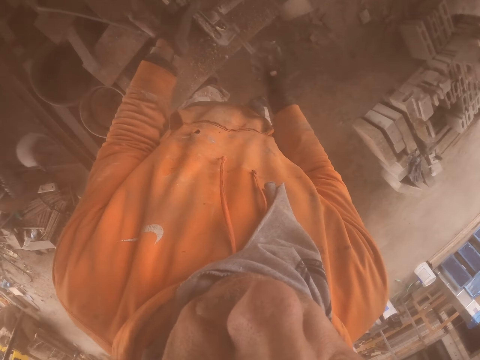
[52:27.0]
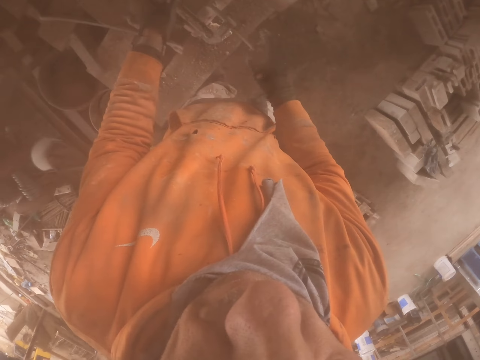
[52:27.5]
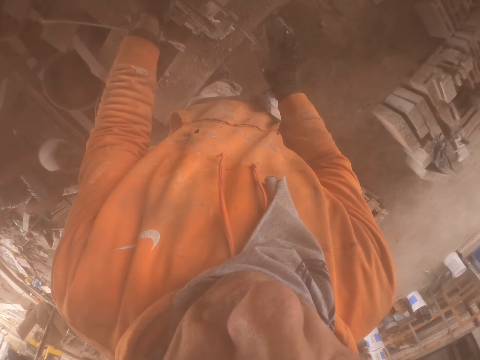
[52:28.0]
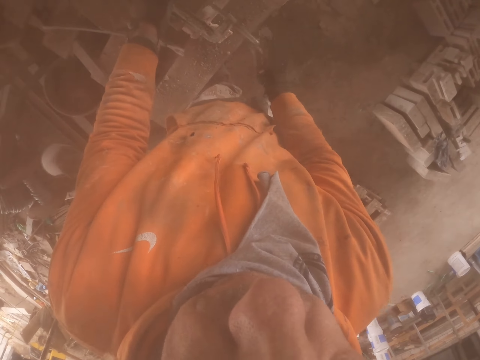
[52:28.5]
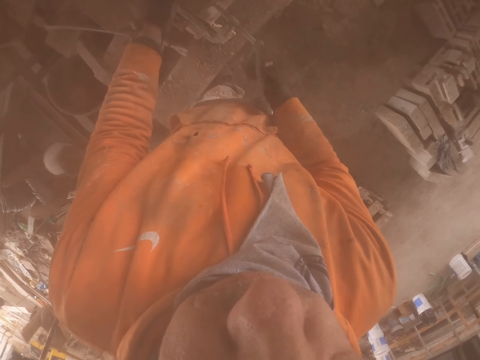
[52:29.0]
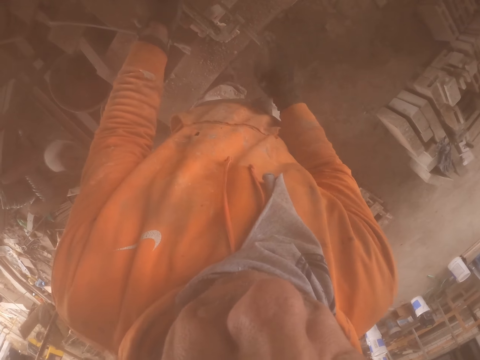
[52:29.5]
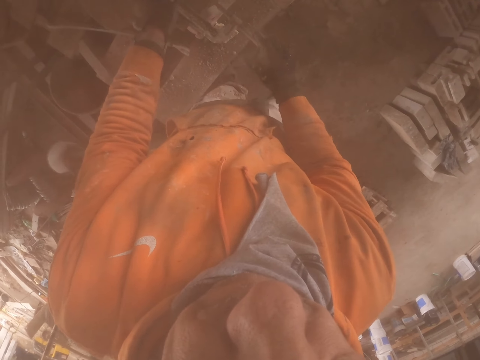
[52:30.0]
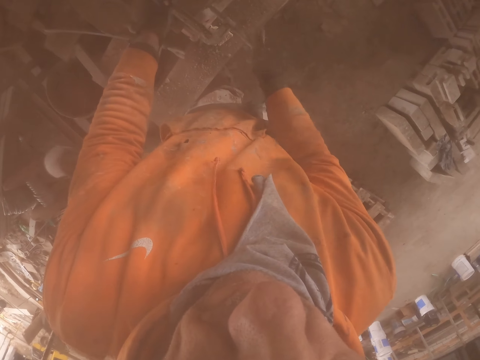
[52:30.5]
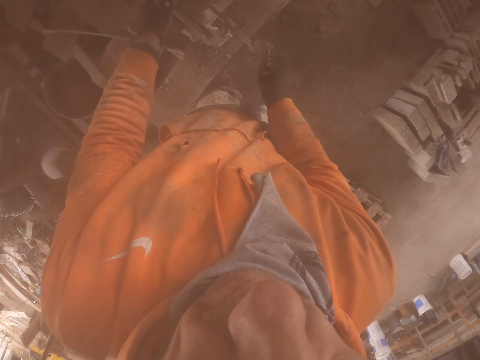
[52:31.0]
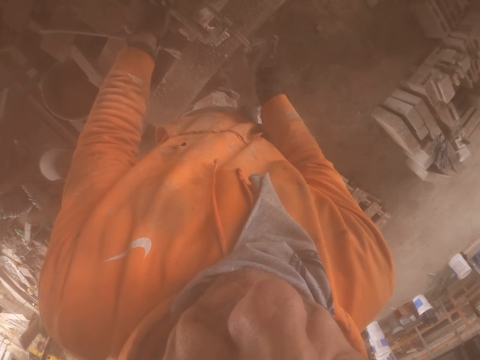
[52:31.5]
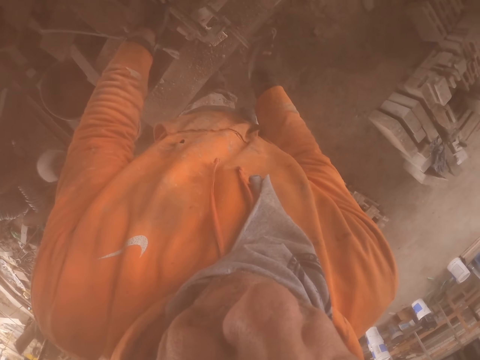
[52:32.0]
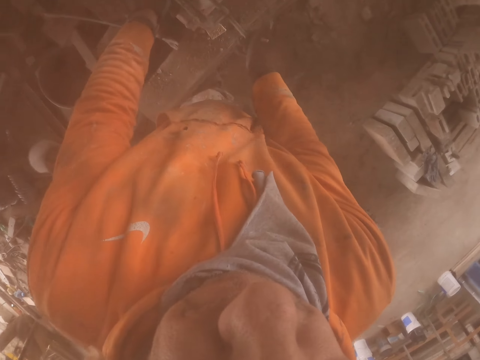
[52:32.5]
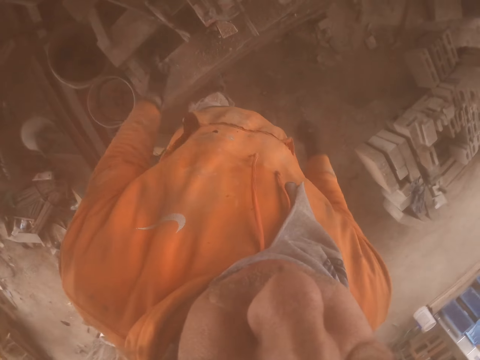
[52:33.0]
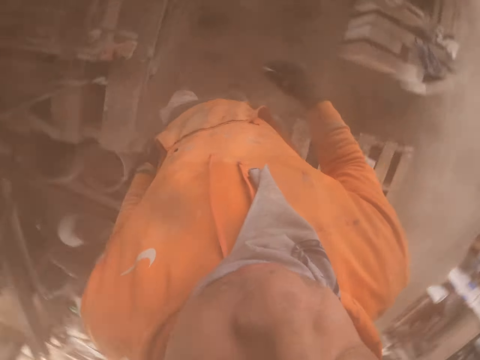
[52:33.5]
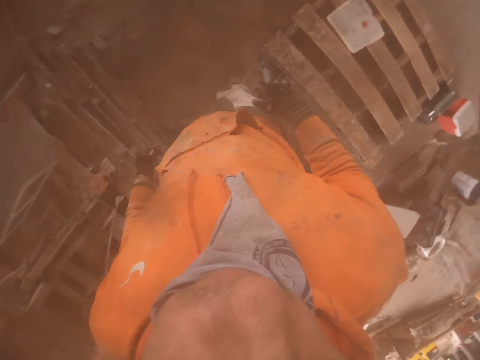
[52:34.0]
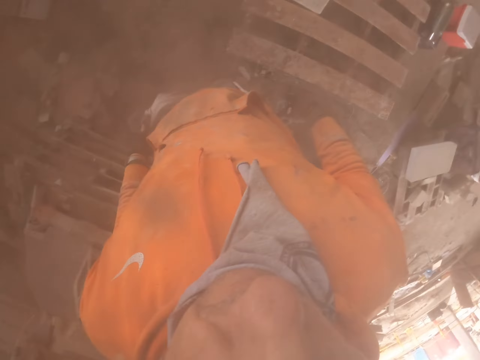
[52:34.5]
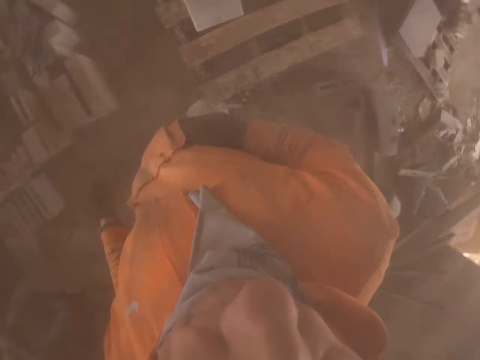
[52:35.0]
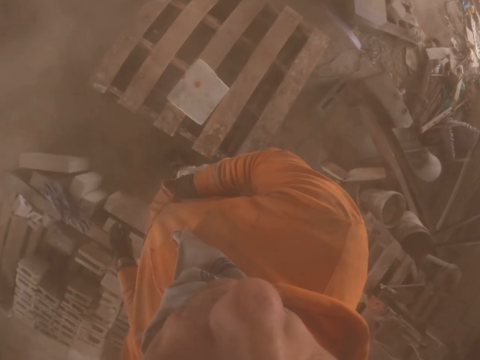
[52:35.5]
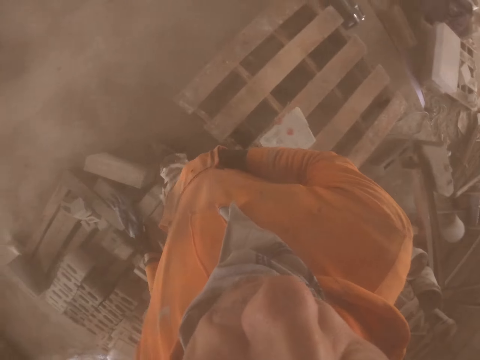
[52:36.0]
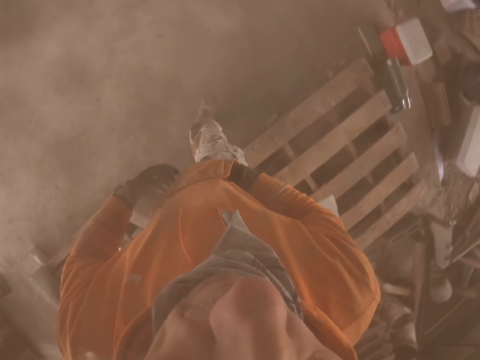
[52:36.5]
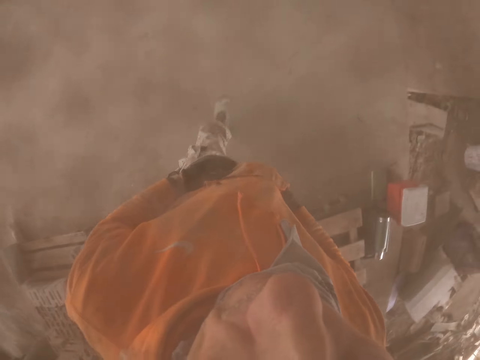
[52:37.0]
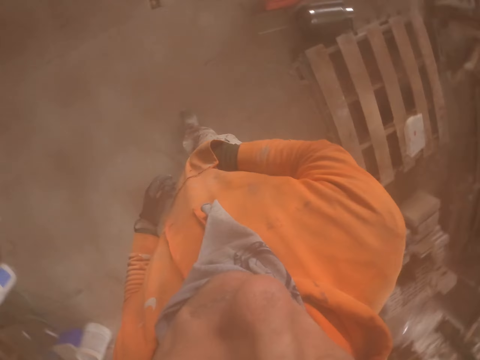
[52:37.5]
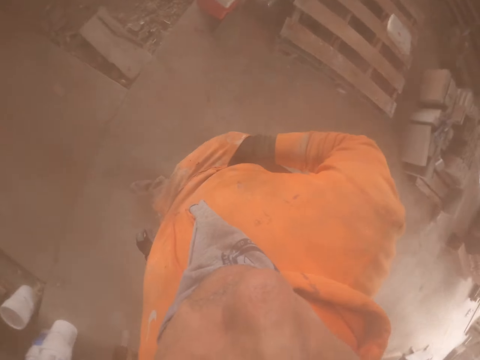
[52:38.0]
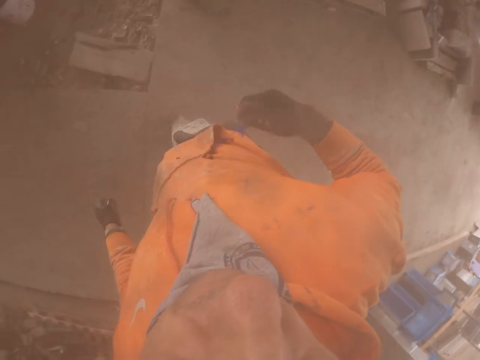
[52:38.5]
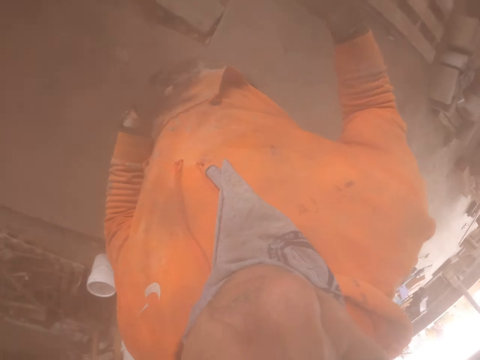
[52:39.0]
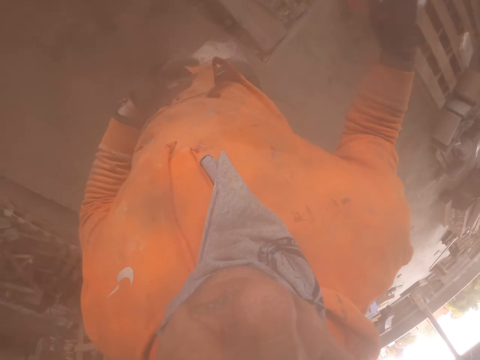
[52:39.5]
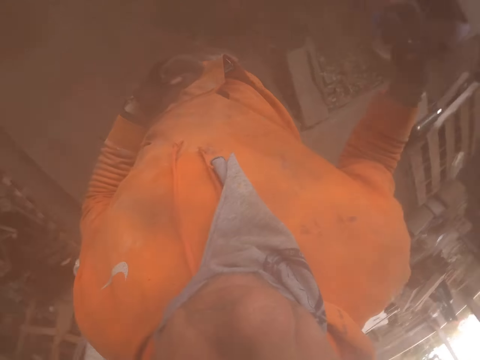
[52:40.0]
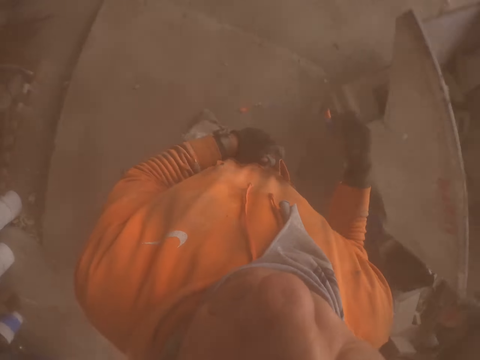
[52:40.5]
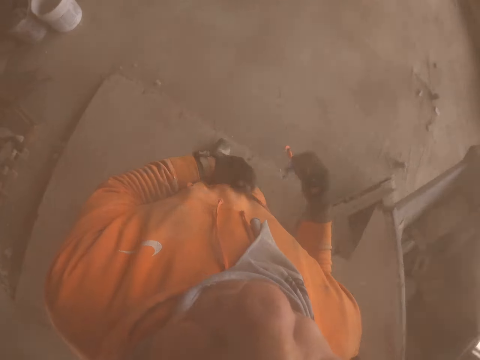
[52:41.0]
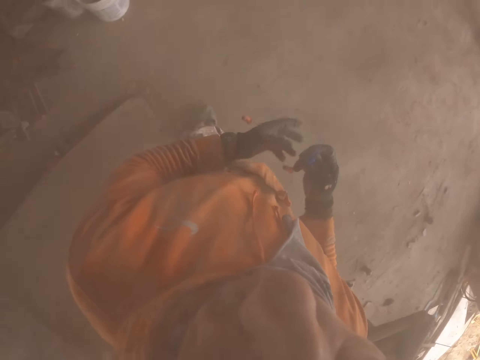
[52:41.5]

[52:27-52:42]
The camera wearer puts his hand in the pocket. He walks around. He removes something from his pocket.

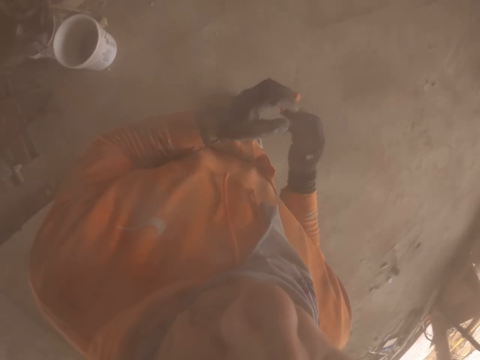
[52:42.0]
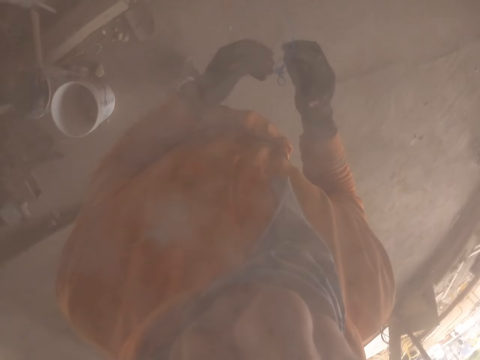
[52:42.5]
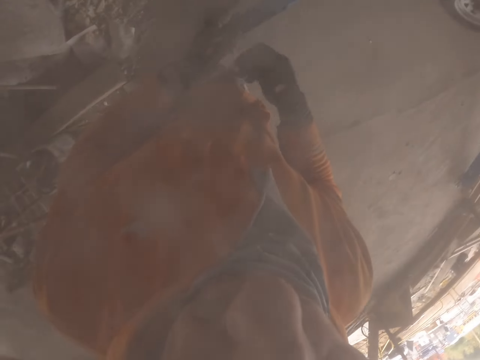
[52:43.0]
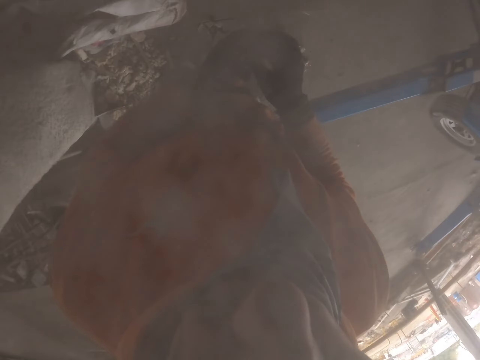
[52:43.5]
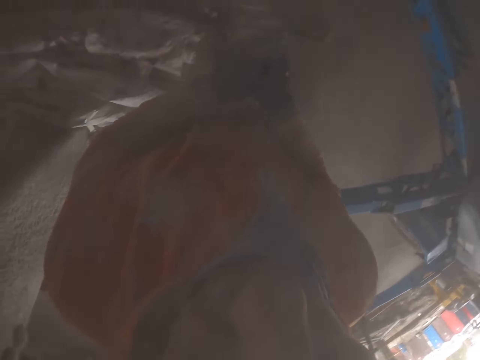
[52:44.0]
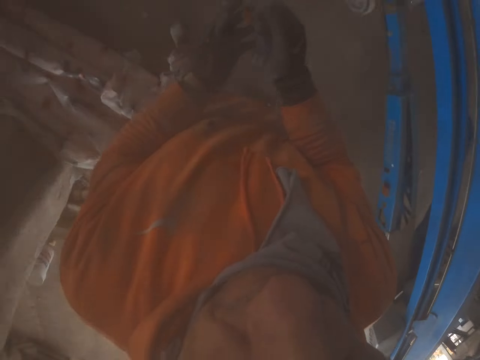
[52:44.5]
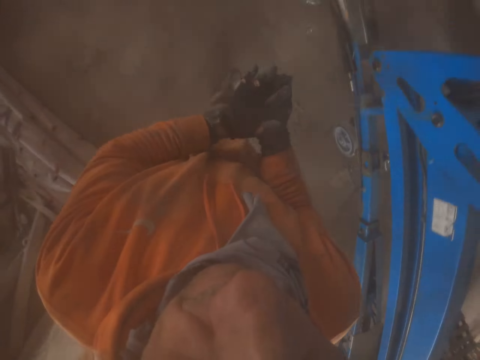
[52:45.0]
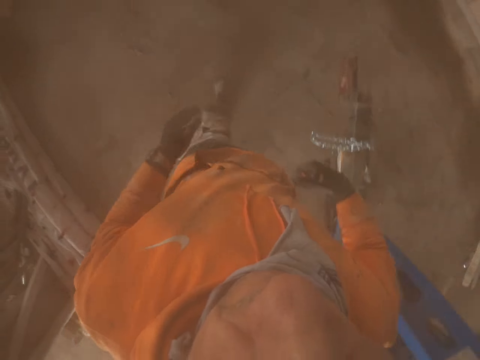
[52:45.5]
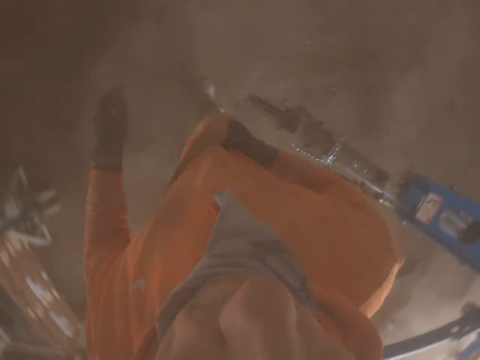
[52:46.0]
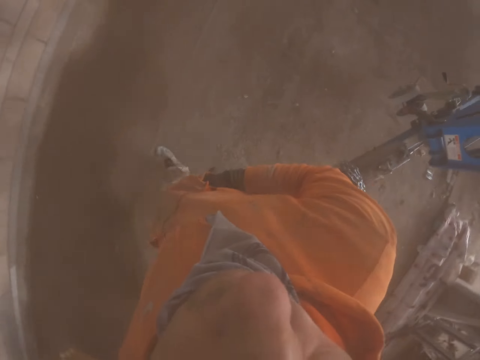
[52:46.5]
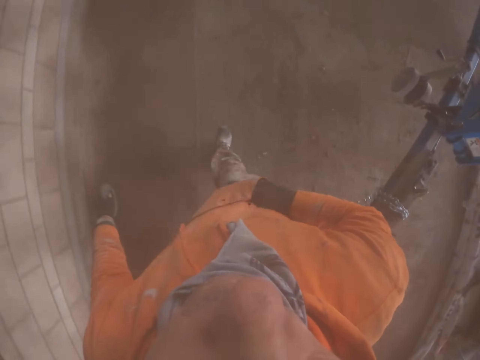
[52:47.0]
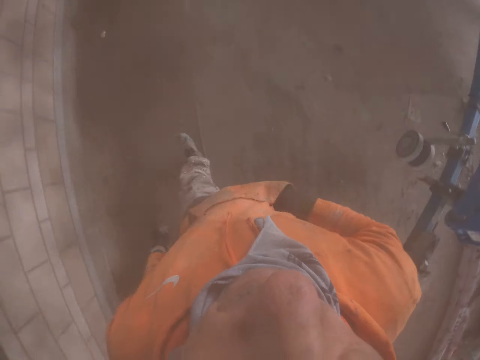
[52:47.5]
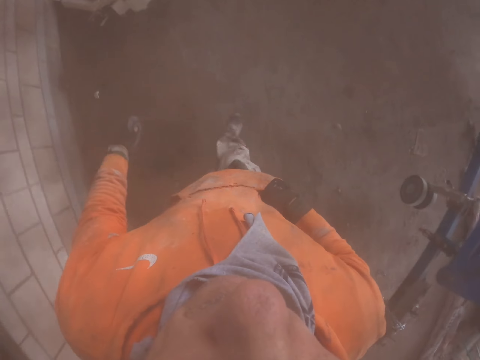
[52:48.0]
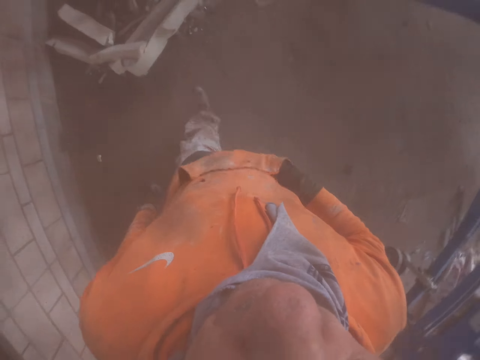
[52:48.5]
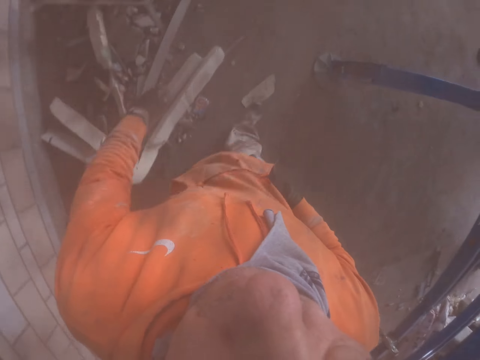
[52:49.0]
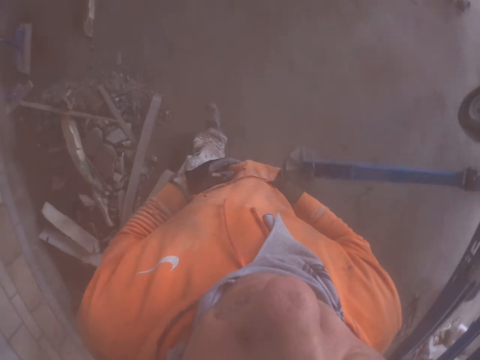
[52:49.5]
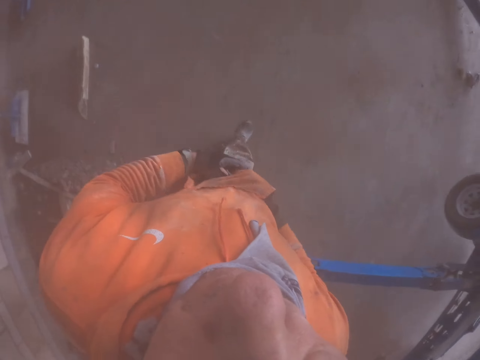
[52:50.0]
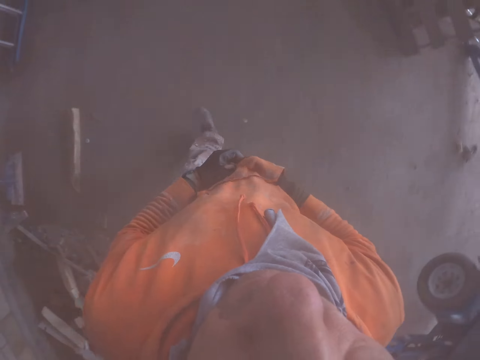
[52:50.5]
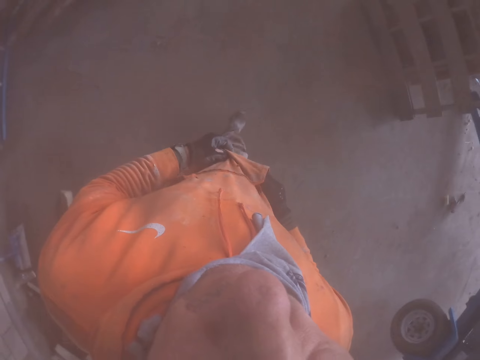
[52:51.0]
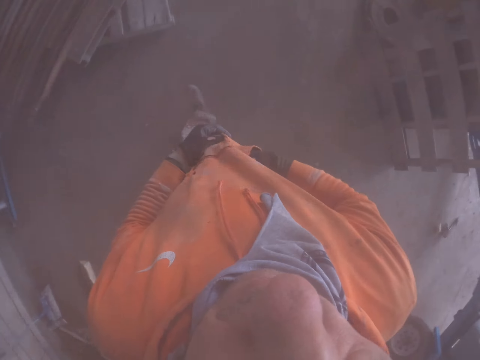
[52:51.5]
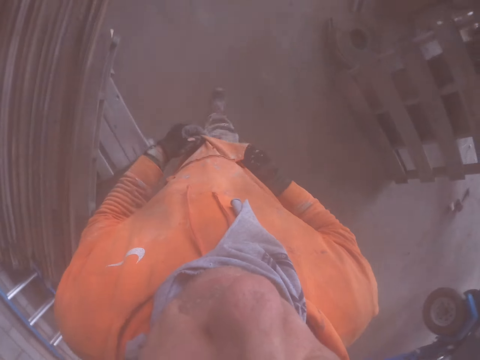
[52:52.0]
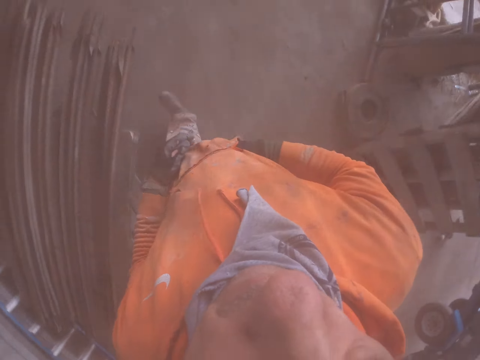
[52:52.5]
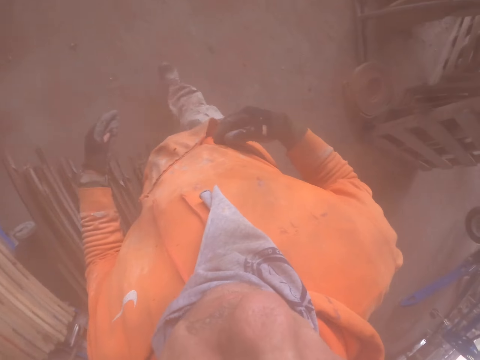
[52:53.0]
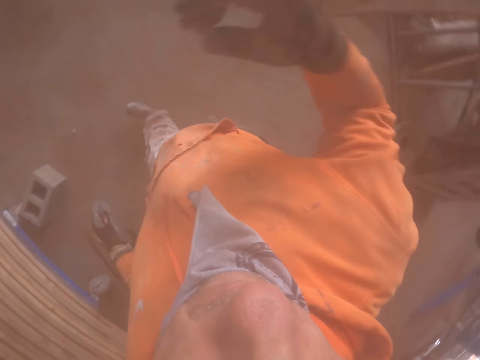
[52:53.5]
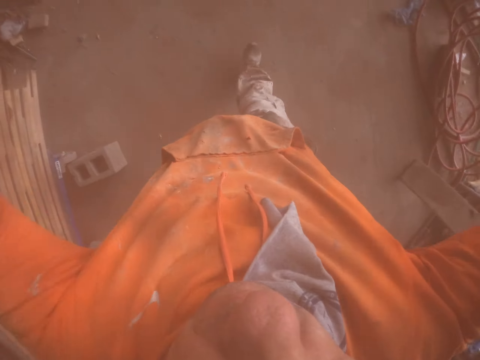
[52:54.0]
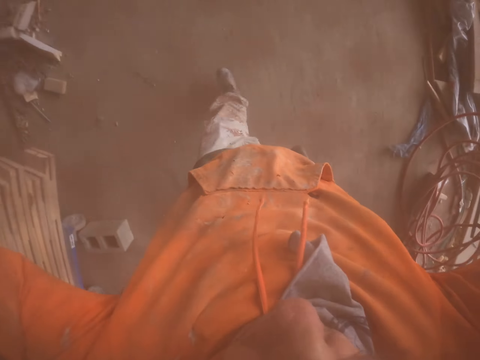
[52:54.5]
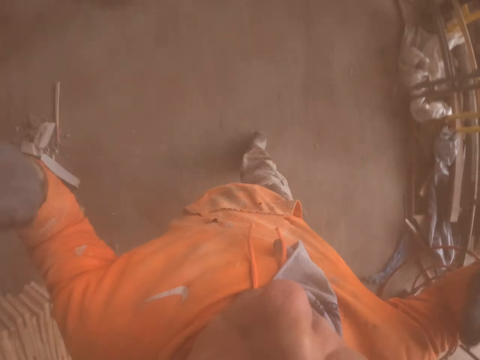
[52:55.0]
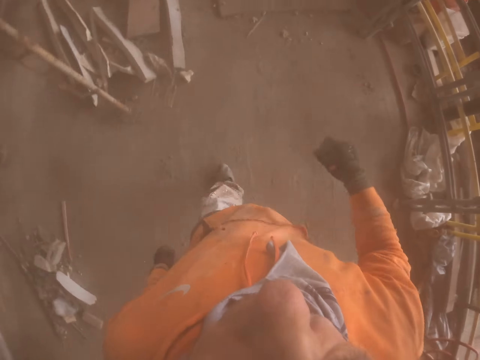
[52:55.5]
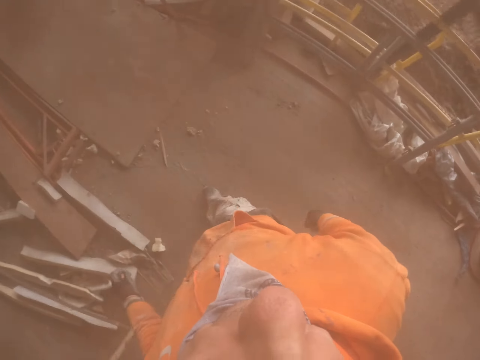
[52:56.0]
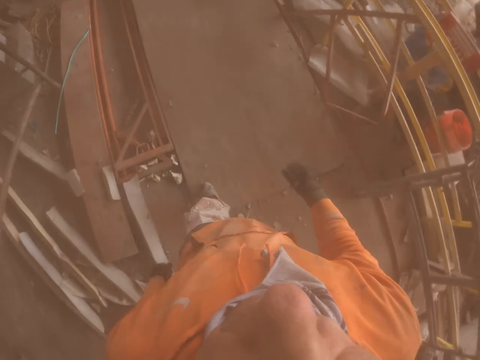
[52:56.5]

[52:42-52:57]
The camera wearer touches something on the hands. They put something in the pocket. They walk around the building. They adjust the camera.
